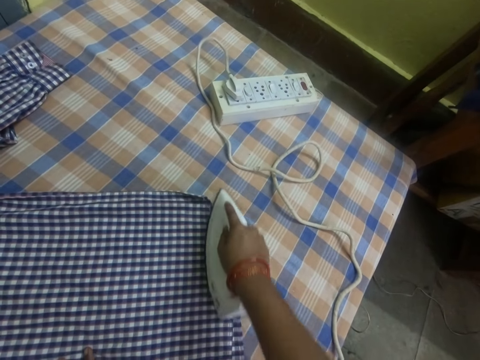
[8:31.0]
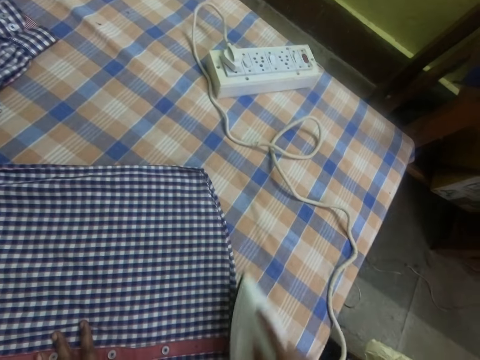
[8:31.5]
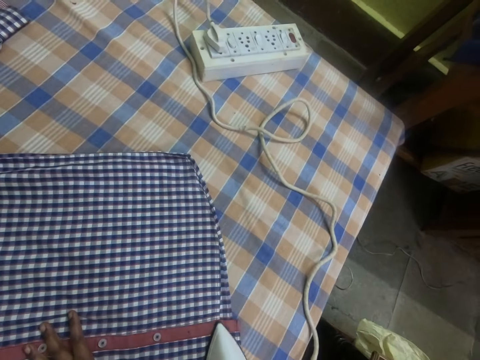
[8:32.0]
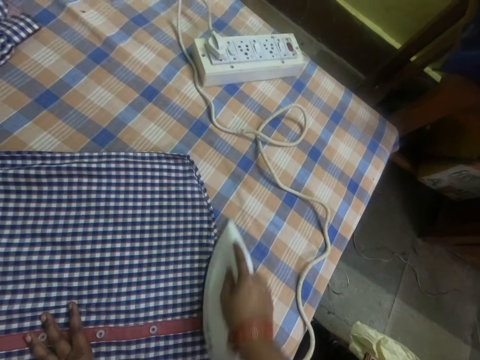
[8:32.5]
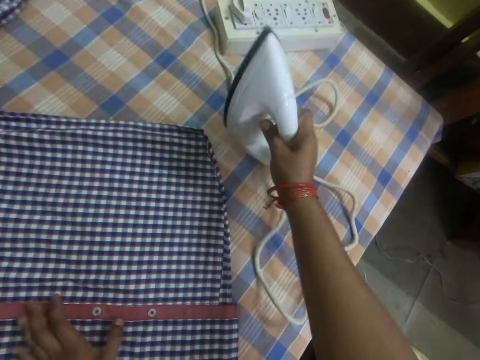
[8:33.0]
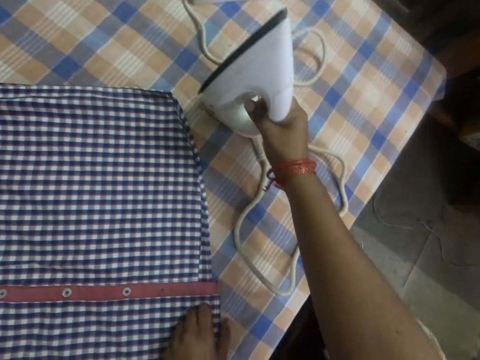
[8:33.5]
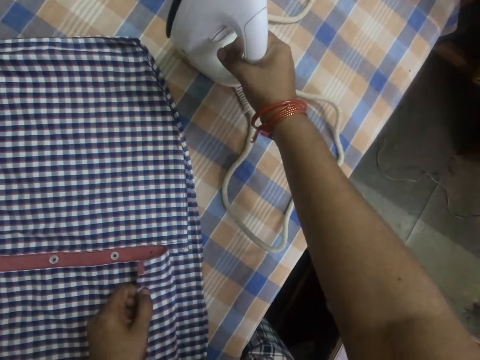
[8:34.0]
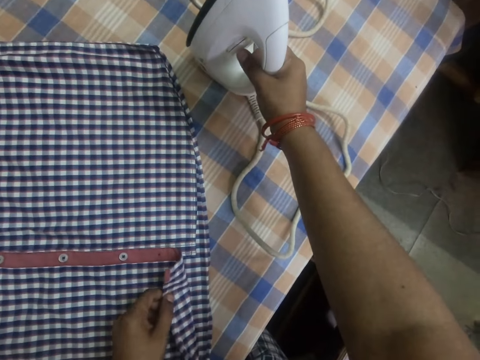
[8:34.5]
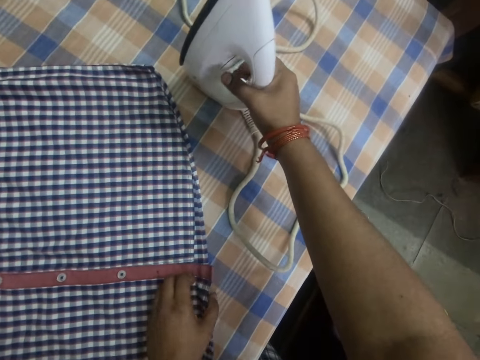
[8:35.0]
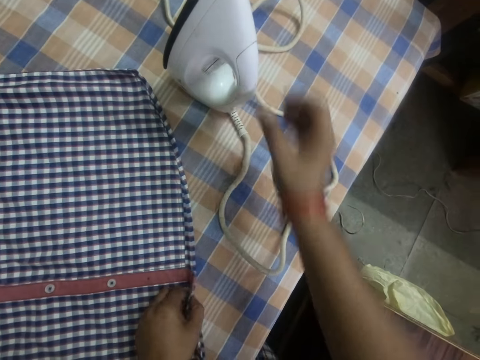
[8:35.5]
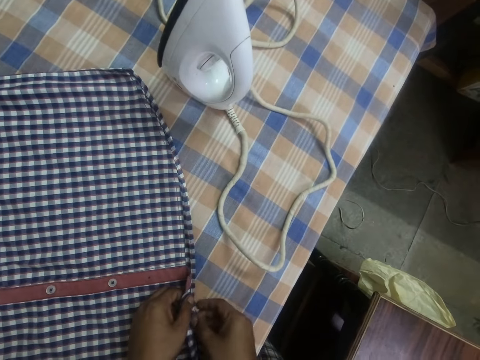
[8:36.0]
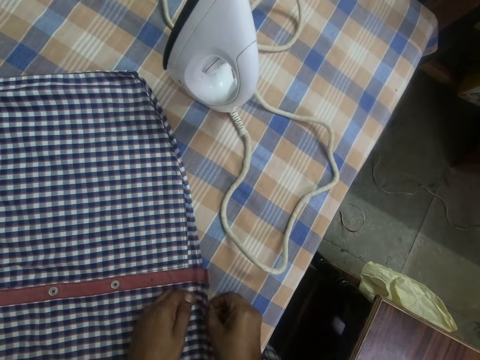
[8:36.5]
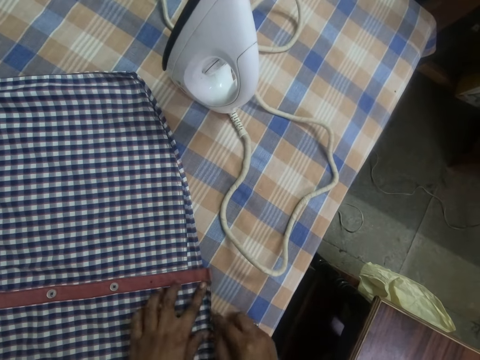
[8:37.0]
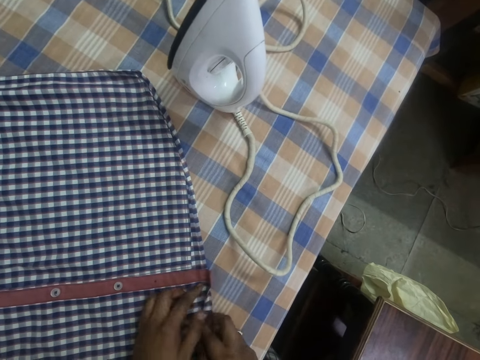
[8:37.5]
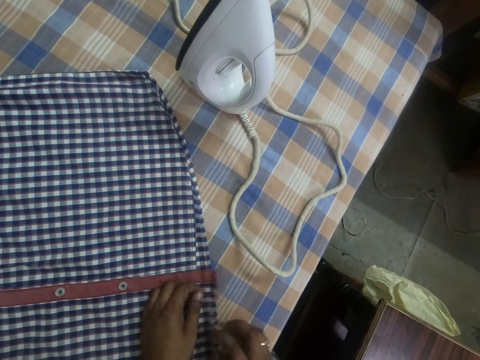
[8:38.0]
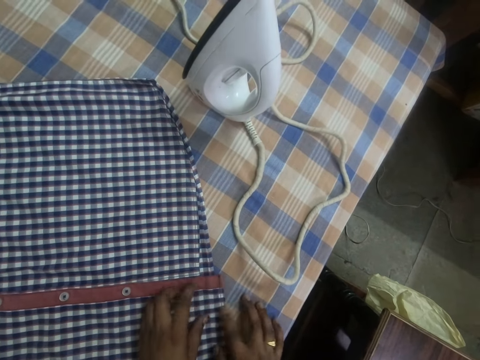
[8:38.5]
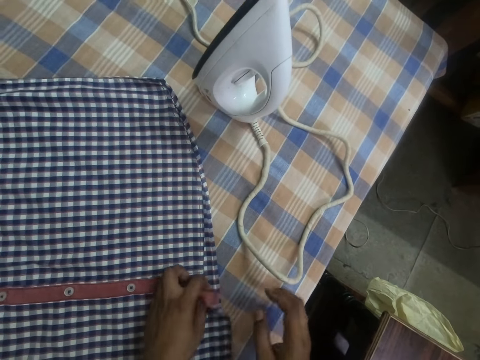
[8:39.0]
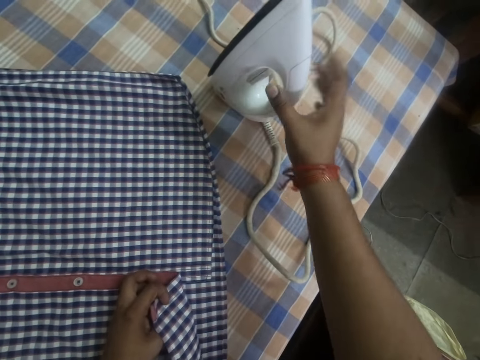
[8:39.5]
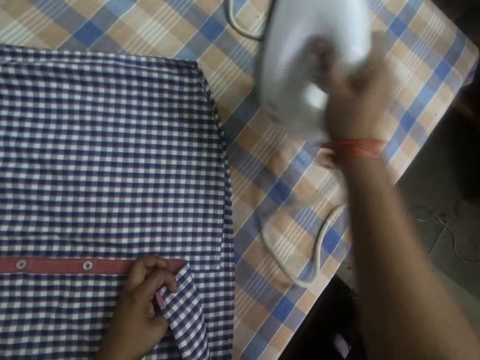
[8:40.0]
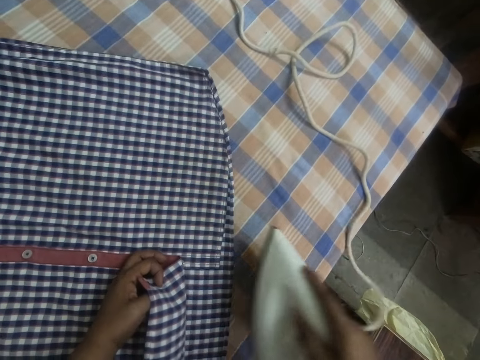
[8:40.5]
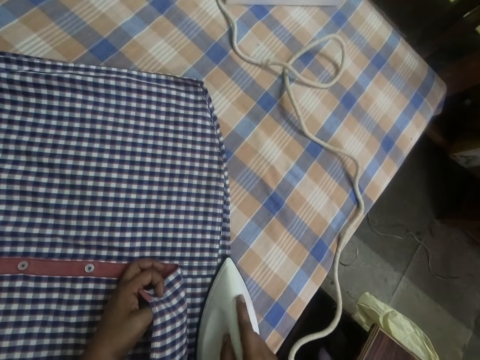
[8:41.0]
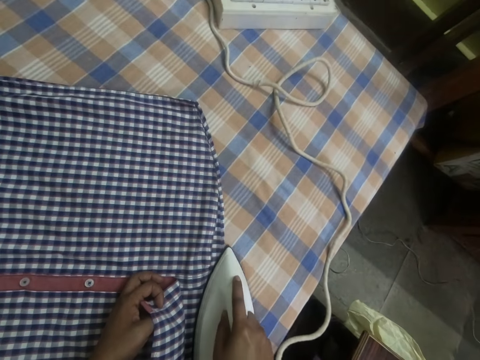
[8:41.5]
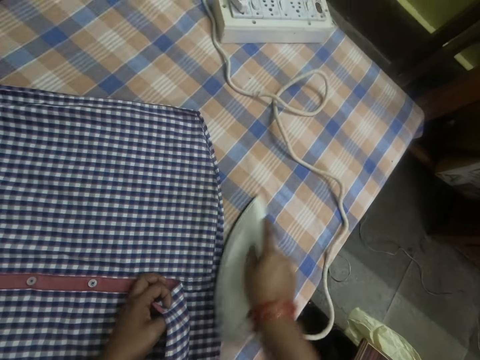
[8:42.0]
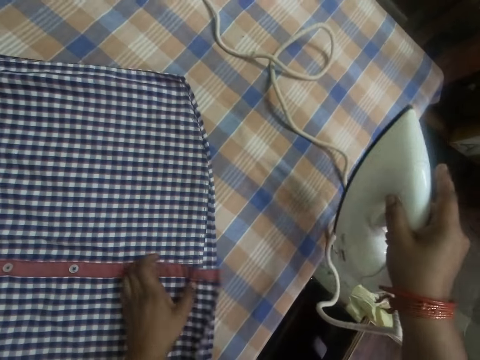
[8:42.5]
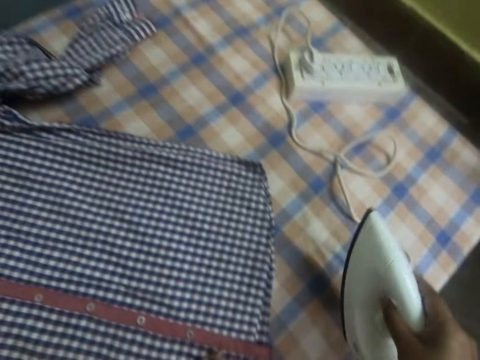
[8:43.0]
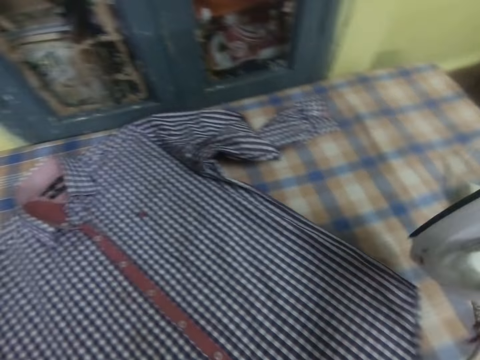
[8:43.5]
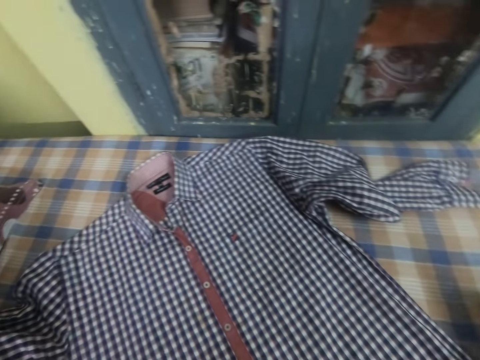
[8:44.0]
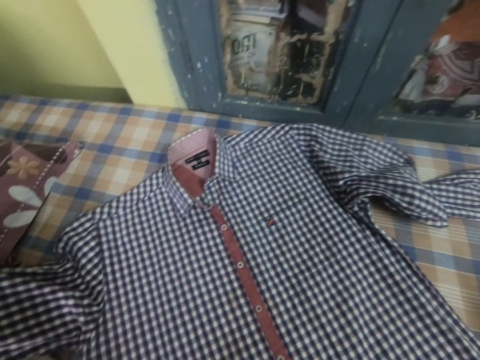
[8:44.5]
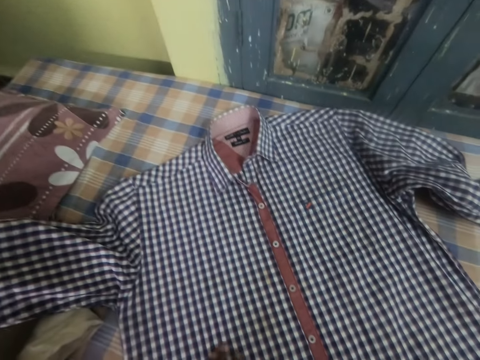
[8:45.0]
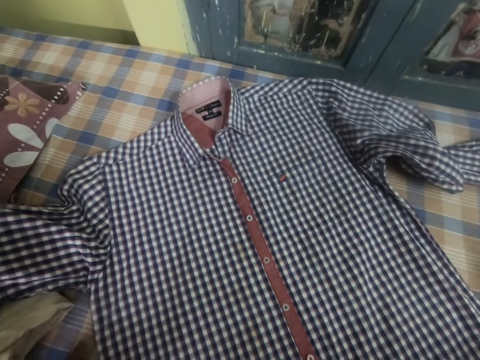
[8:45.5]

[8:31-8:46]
The camera wearer puts the iron box on the table. They adjust a shirt on the table. They hold the cloth on the left hand. They remove the right hand from the iron box. They pick up the iron box from the table. They iron the shirt with the iron box. They carry the iron box. They put the iron box on the table.

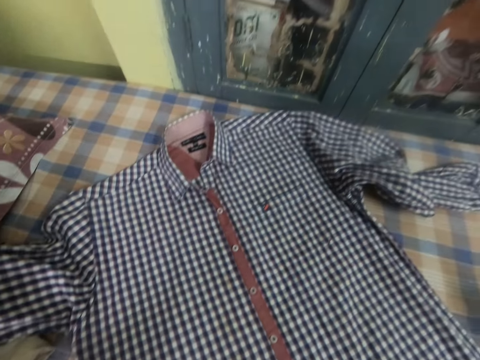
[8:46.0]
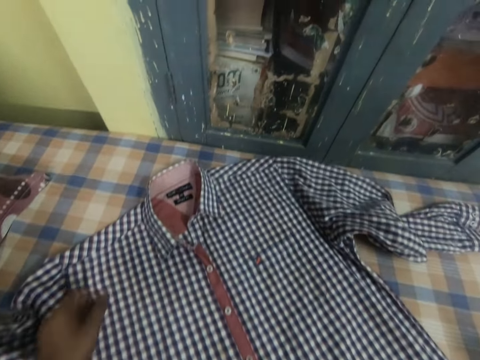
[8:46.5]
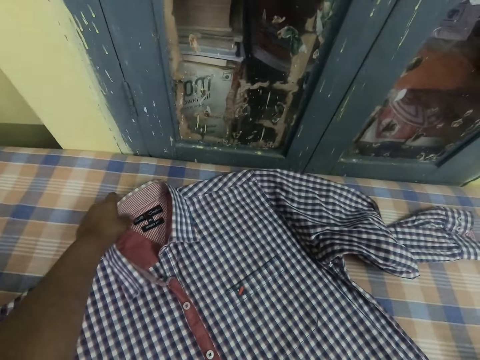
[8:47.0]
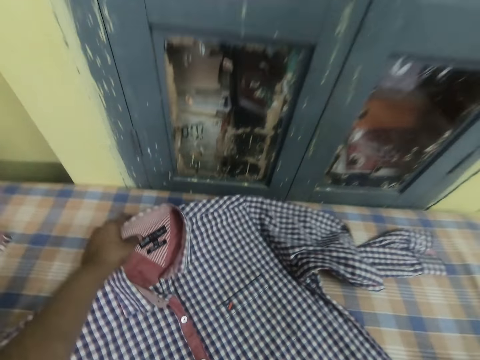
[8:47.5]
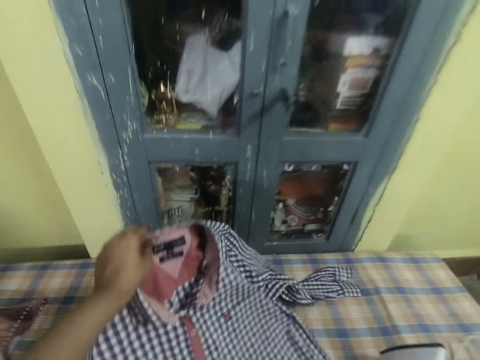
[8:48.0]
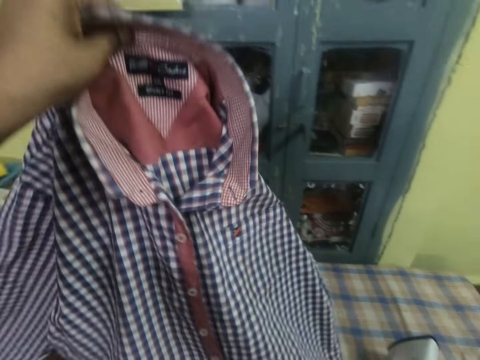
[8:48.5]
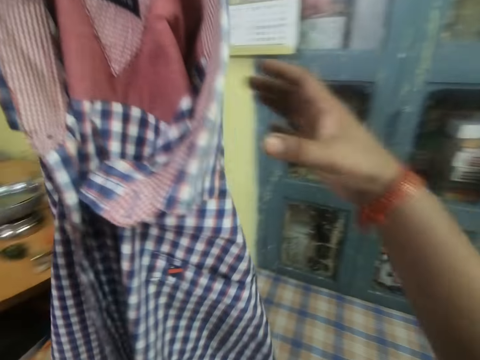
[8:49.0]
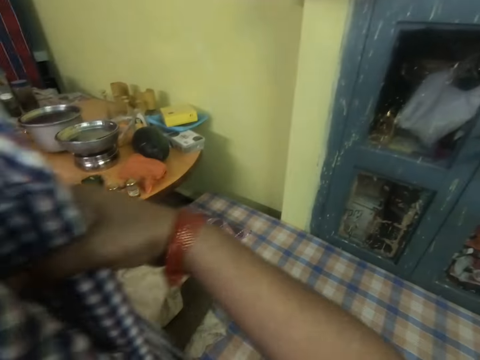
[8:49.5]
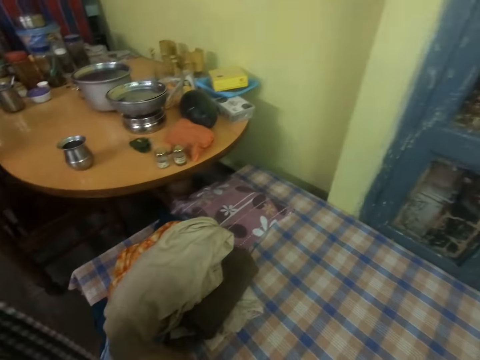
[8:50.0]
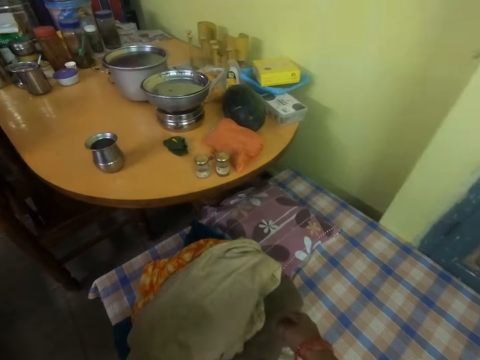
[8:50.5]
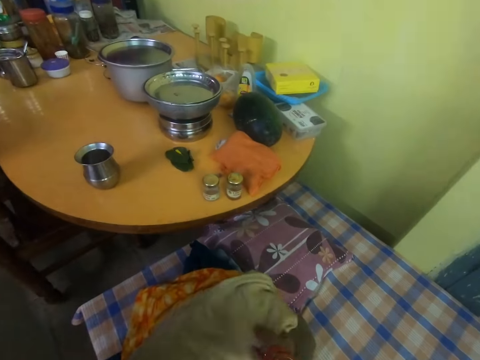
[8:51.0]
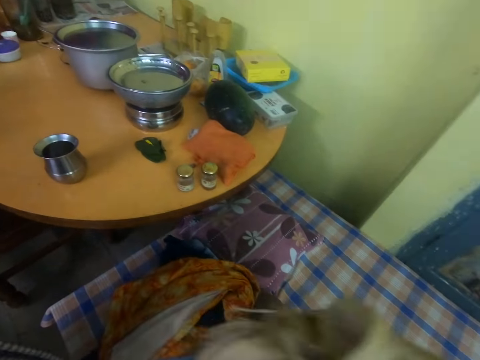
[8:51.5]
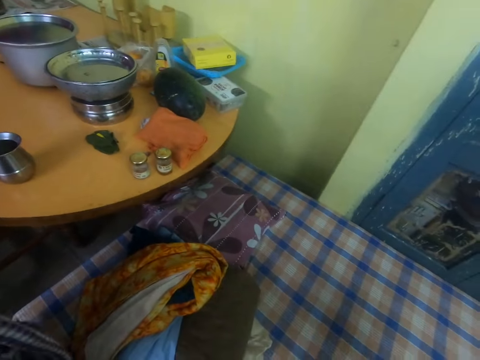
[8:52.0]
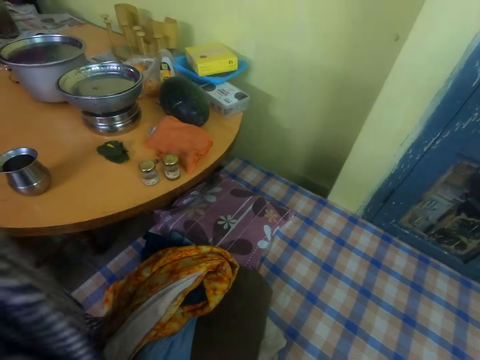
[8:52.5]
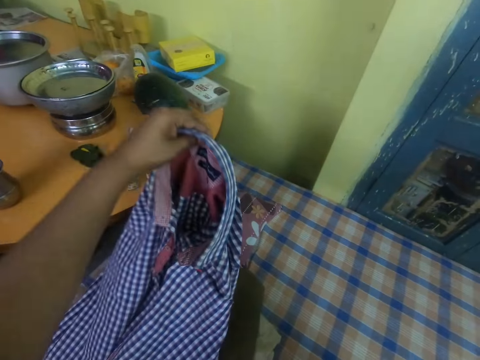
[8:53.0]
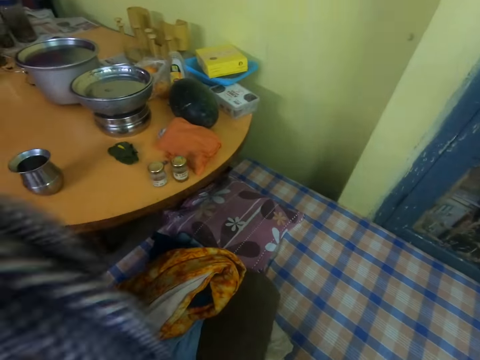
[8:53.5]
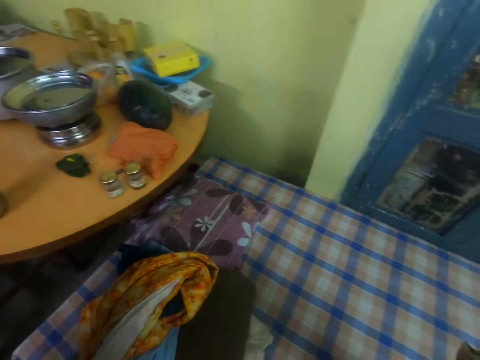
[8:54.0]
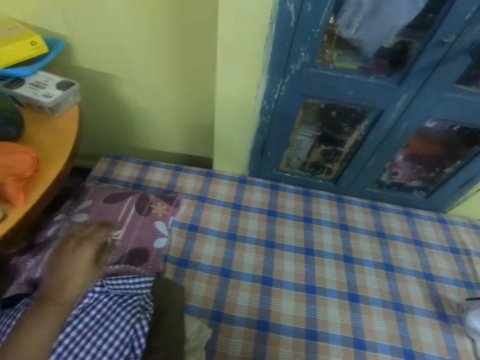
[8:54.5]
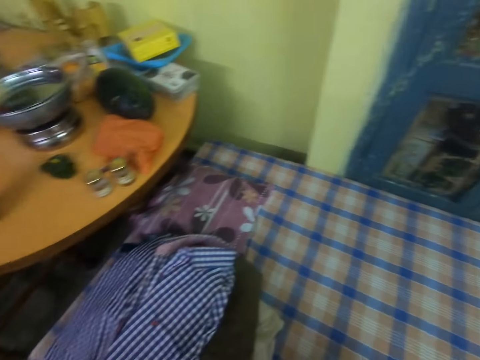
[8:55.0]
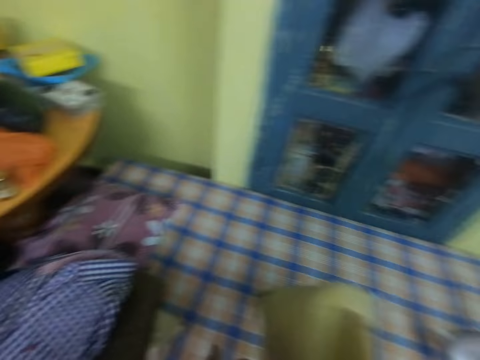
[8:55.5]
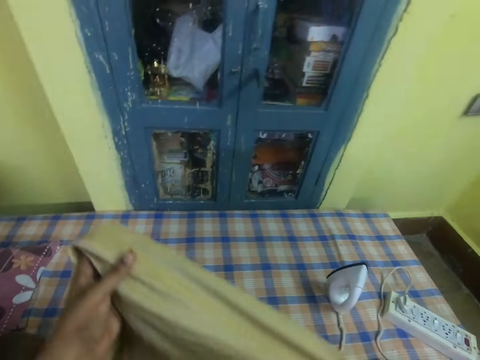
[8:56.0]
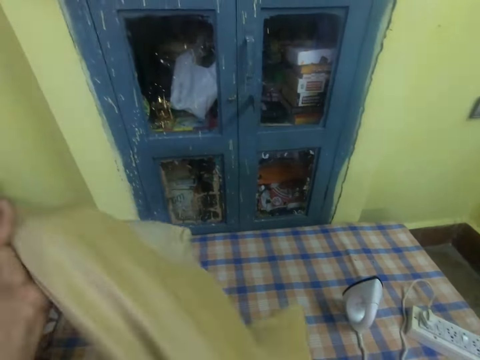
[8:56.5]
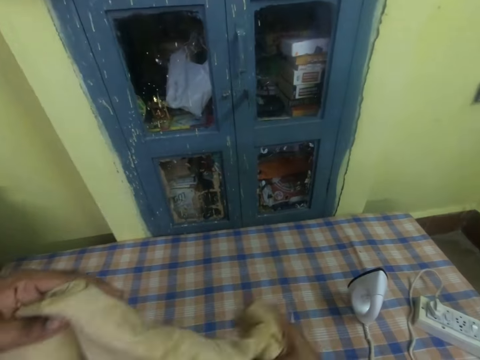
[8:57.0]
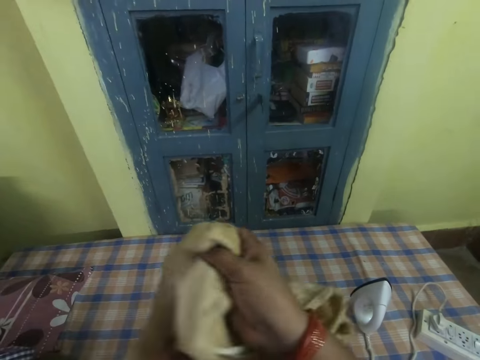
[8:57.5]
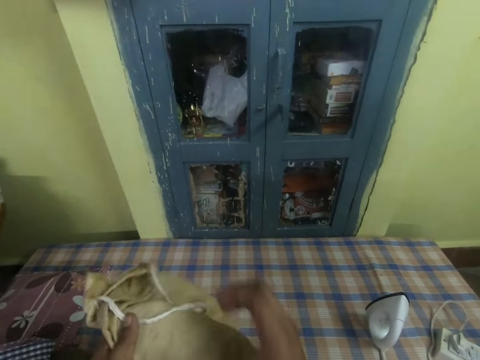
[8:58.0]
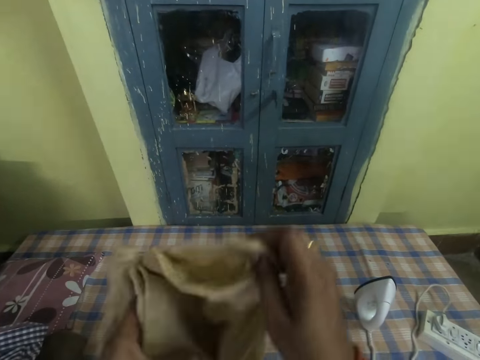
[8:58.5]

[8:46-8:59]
The camera wearer picks up a shirt from the table. They hold the shirt with the right hand. They pick up a pair of pants from the table. They move the cloth towards the table. They put the shirt on top of other clothes on the table. They talk to a person. They straighten the cloth. They examine the pair of pants.
